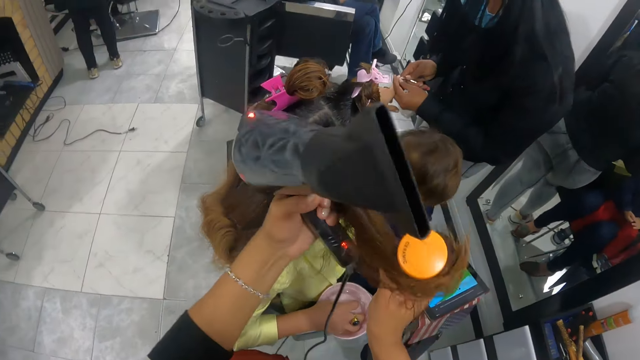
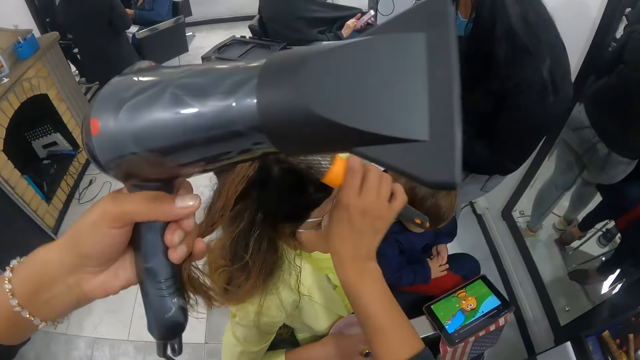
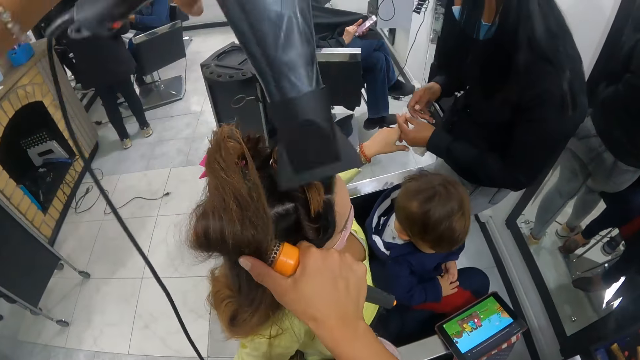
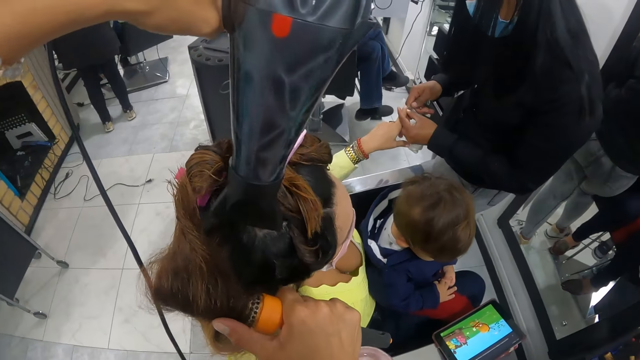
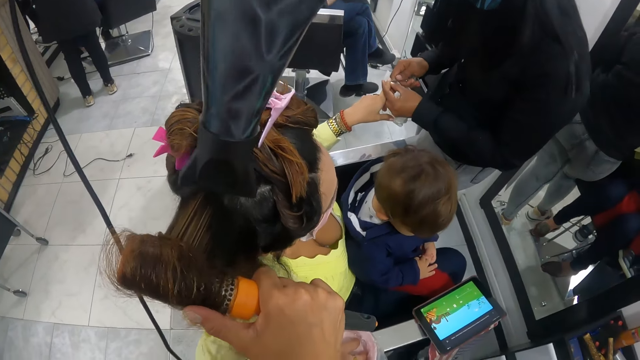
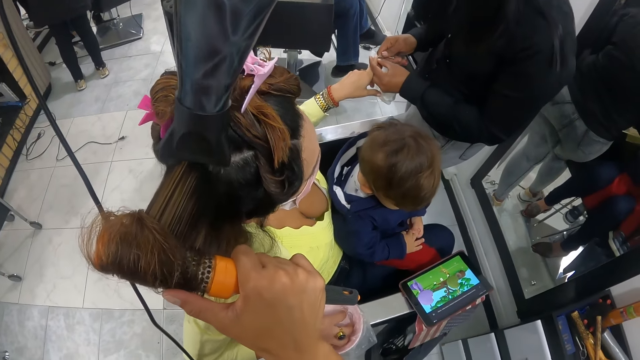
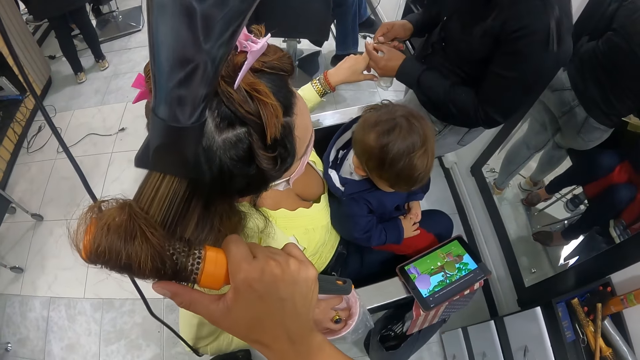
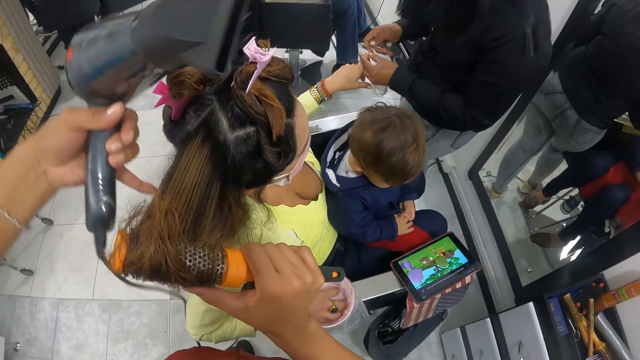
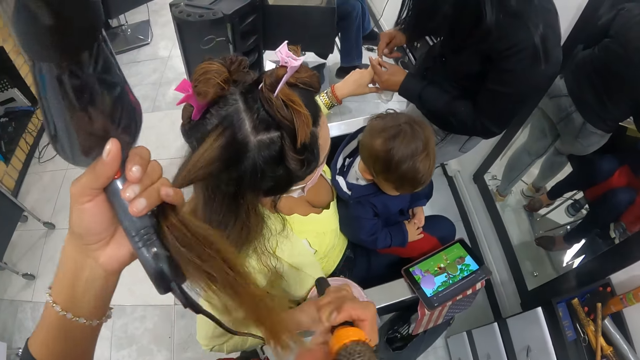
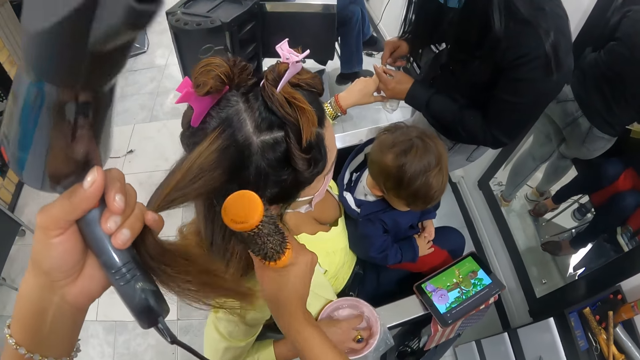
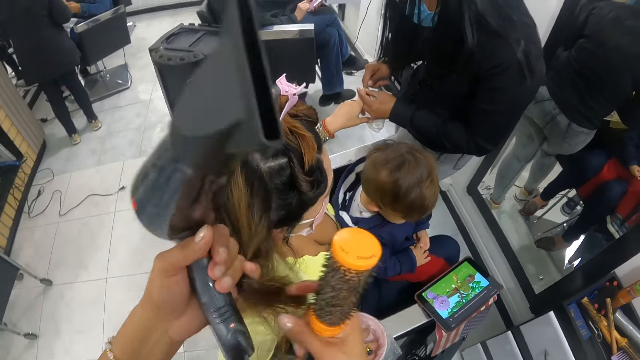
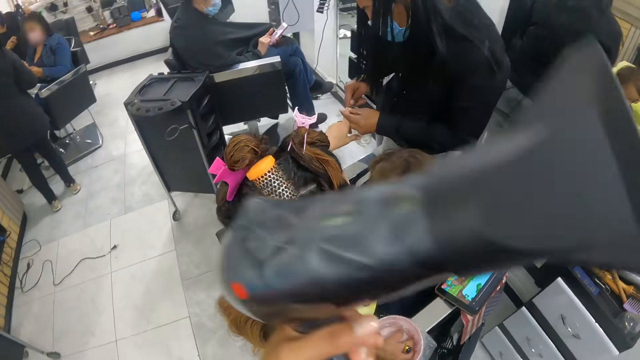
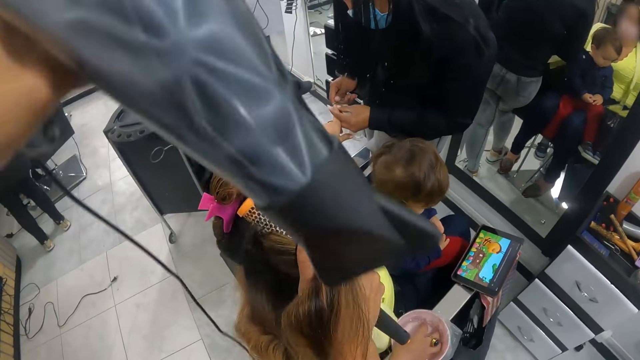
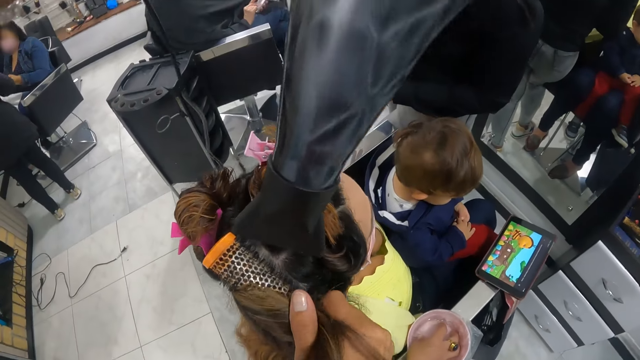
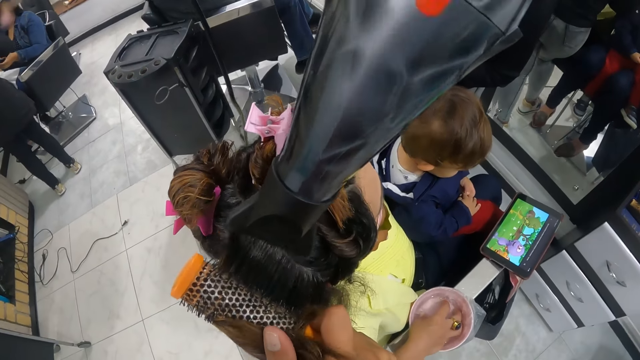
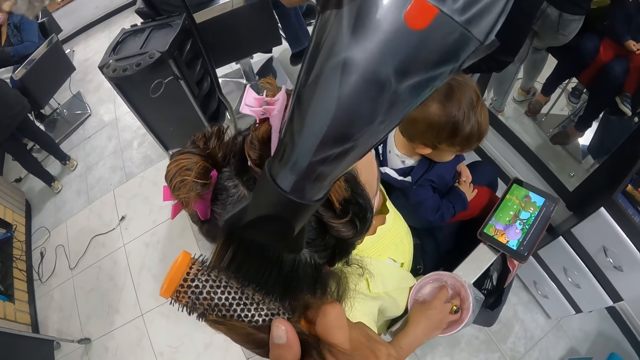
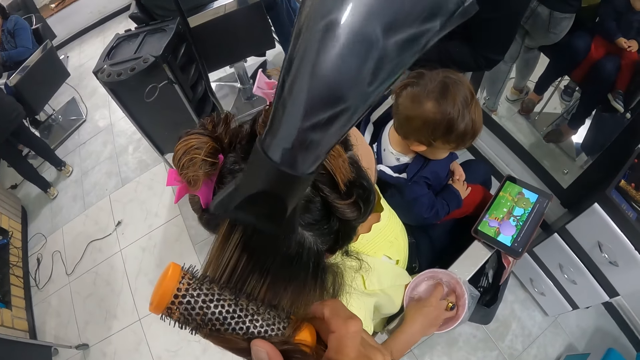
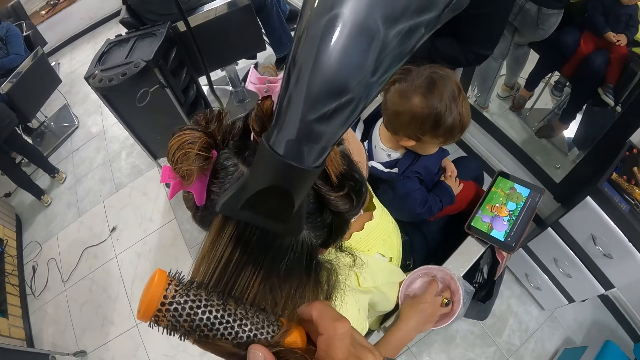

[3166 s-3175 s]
The camera wearer holds a woman's hair with her left pinky finger. She puts the hair on the blow brush with her left hand. She dries the woman's hair with the blow dryer in her left hand. She holds the woman's hair with her left pinky finger. She puts the hair on the blow brush with her left hand. She dries the woman's hair with the blow dryer in her left hand.

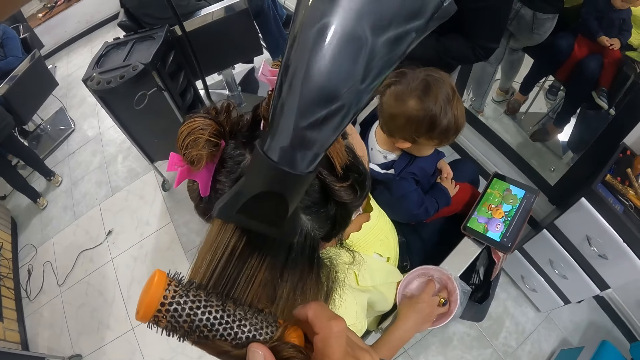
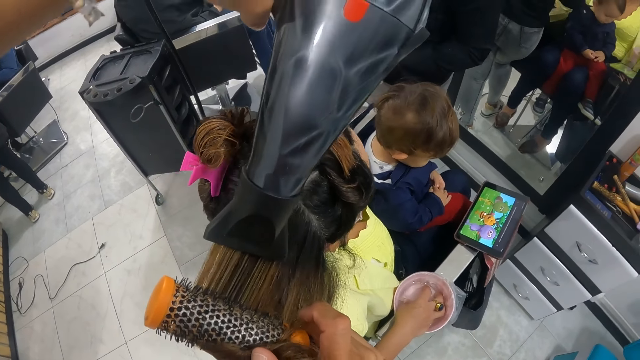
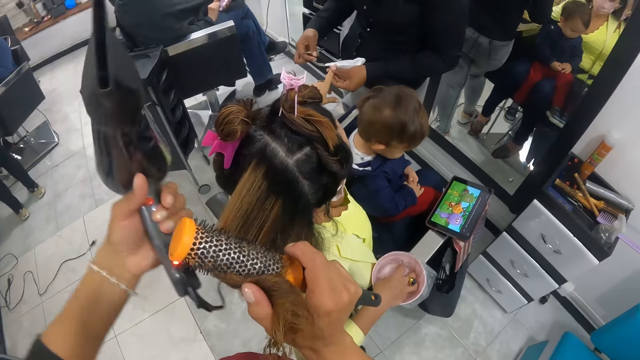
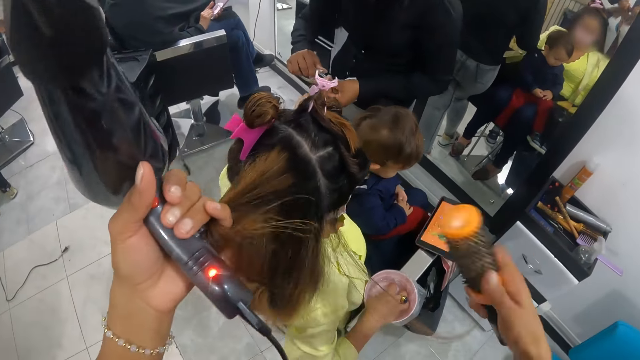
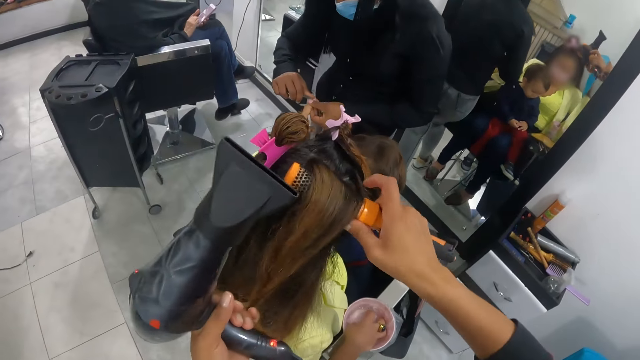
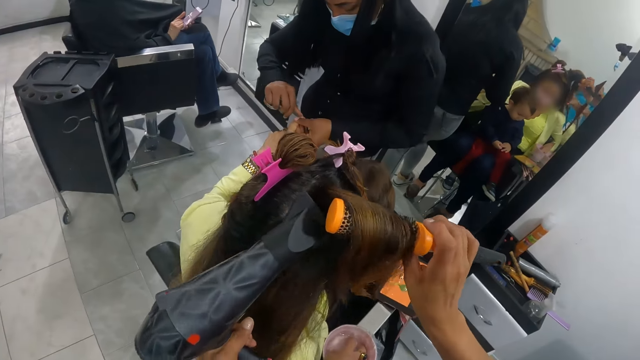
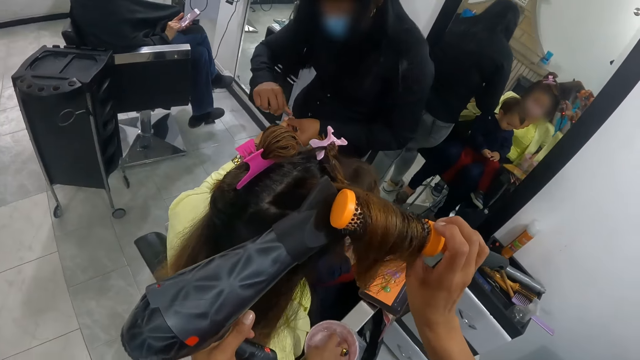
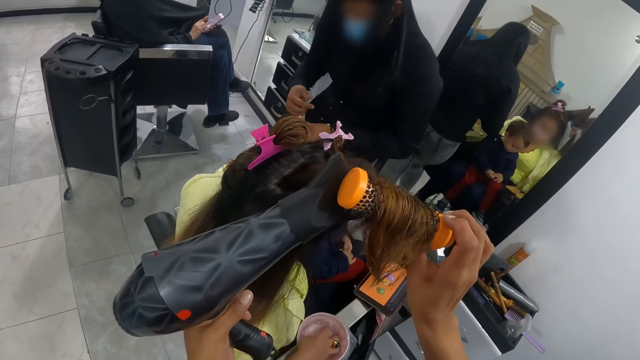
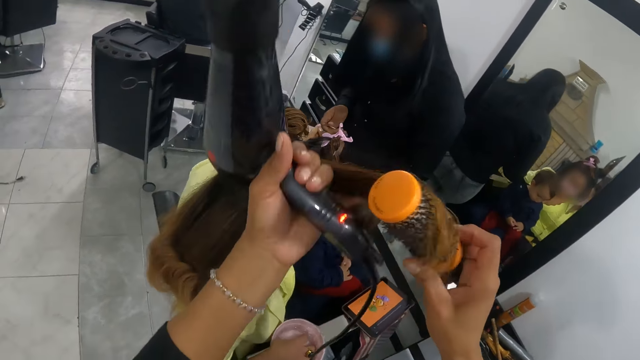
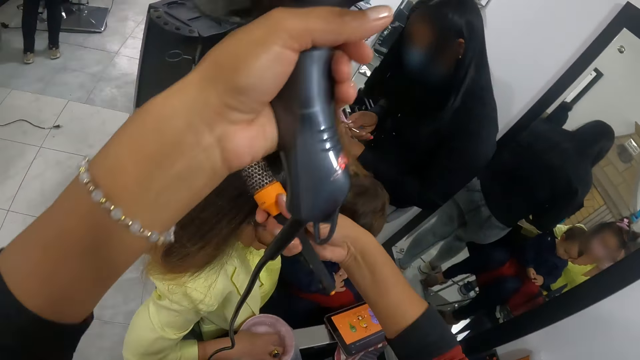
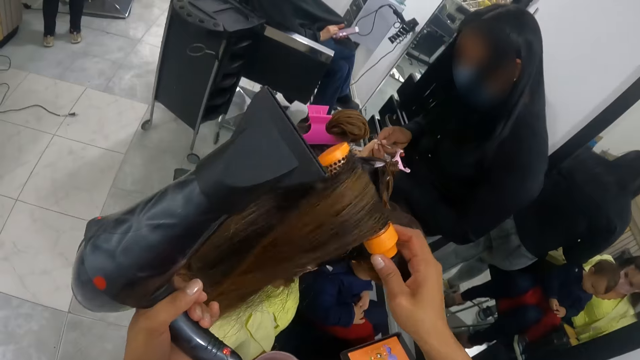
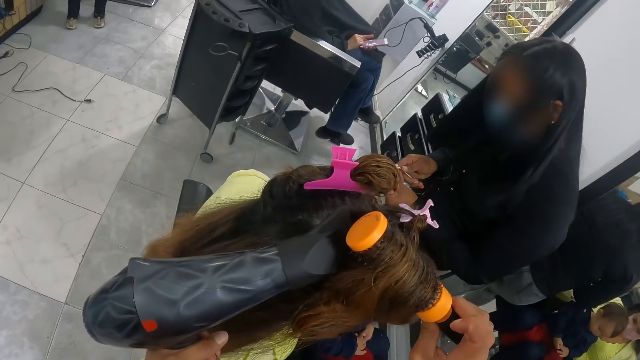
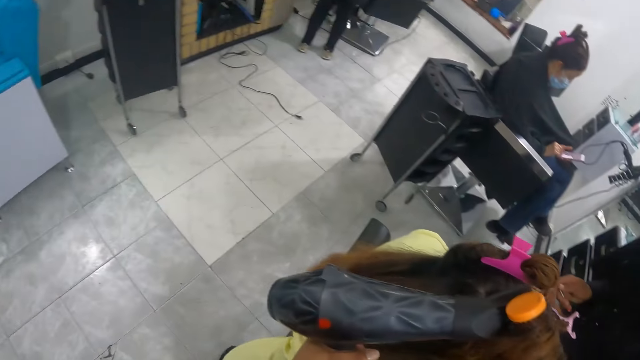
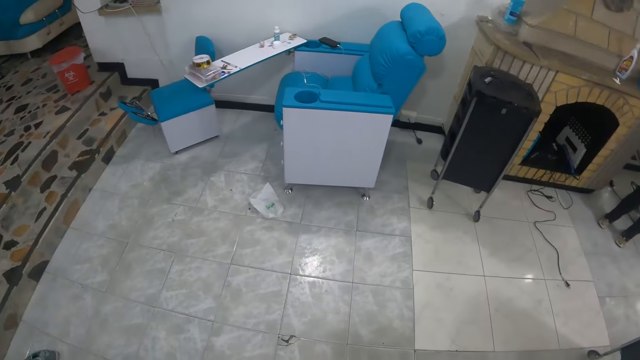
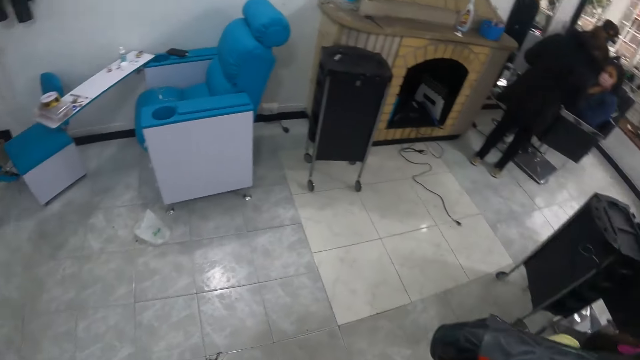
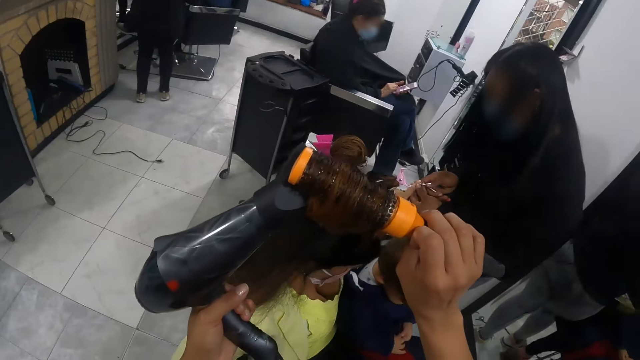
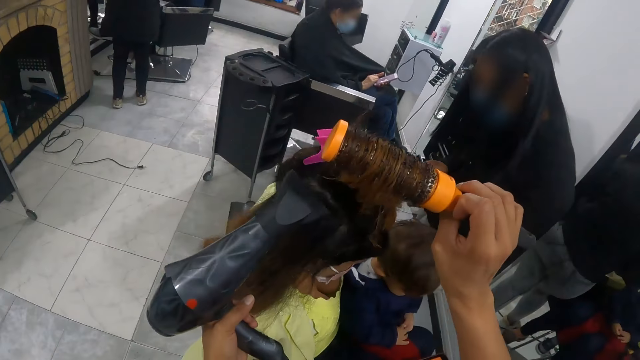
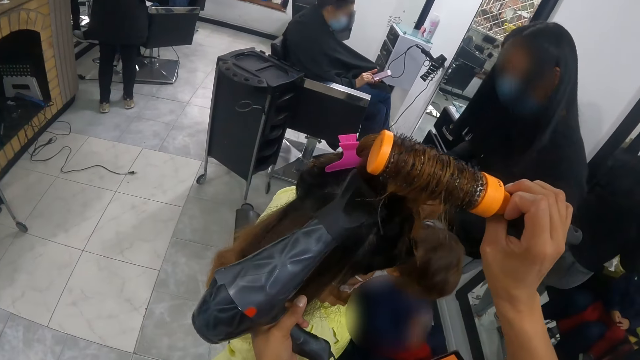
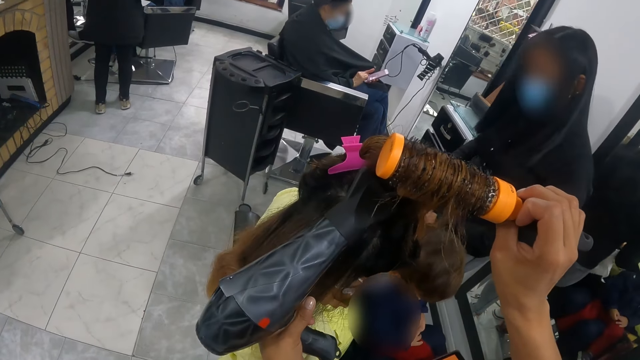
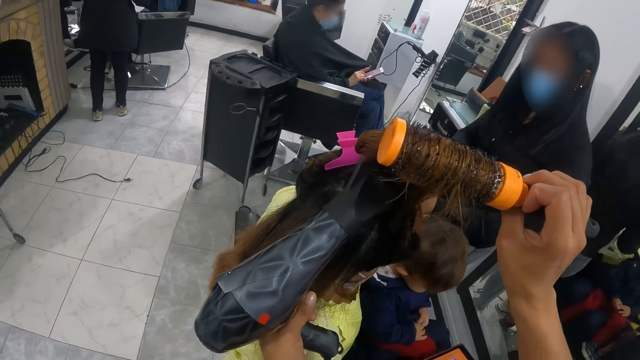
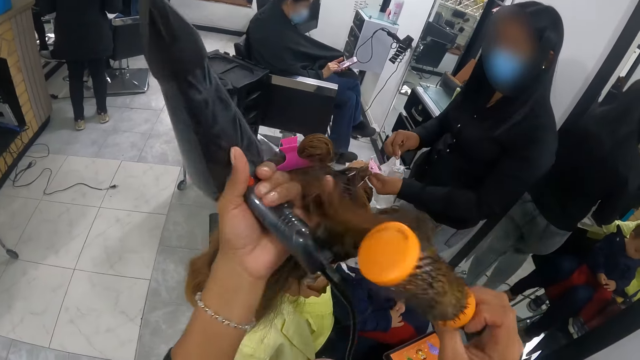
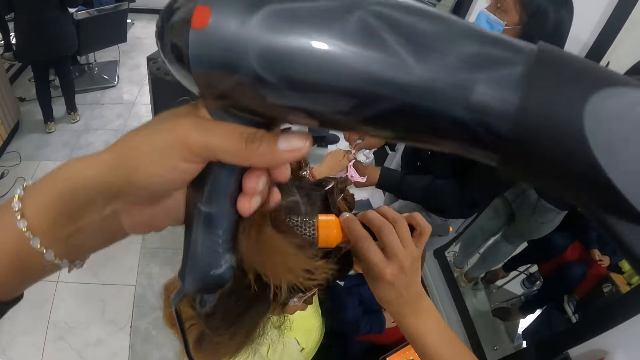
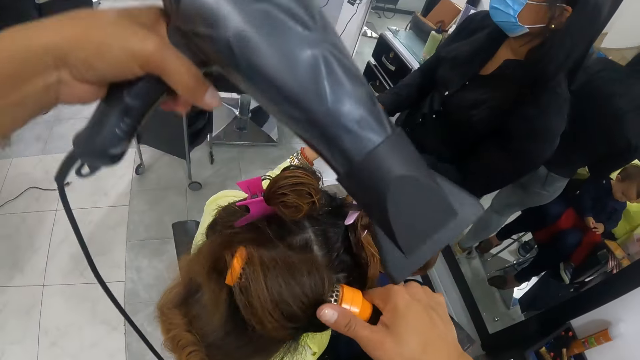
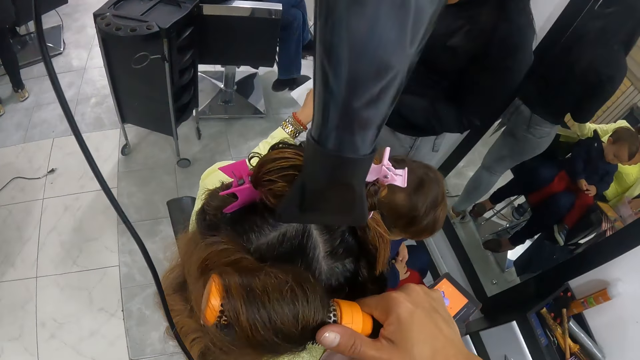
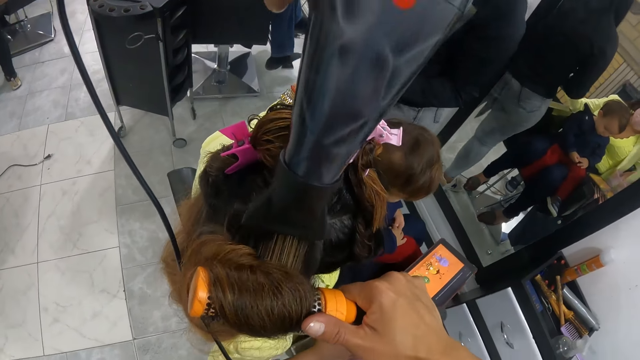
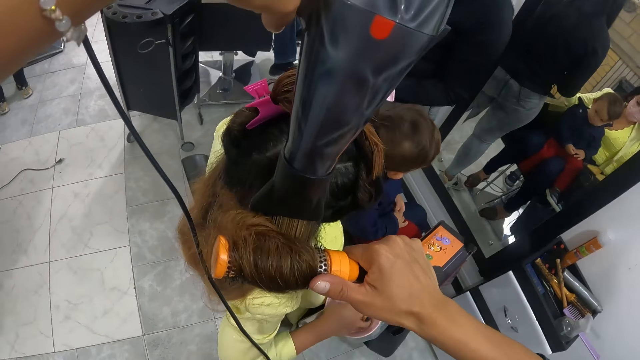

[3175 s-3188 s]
The camera wearer holds a woman's hair with her left pinky finger. A person watches the cartoon on the tablet. The camera wearer puts the hair on the blow brush with her left hand. She dries the woman's hair with the blow dryer in her left hand. Another person makes the woman's nails. The camera wearer holds the woman's hair with her left pinky finger. She puts the hair on the blow brush with her left hand. She dries the woman's hair with the blow dryer in her left hand. She straightens the woman's hair. Another person scrolls the phone. The camera wearer holds the woman's hair with her left pinky finger. She puts the hair on the blow brush with her left hand. She dries the woman's hair with the blow dryer in her left hand.
